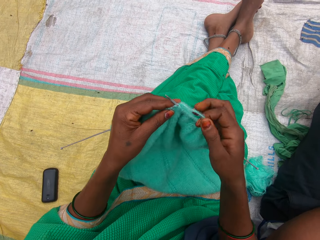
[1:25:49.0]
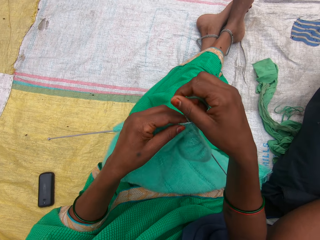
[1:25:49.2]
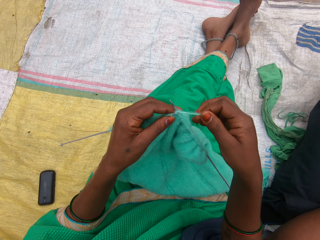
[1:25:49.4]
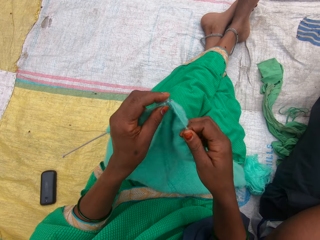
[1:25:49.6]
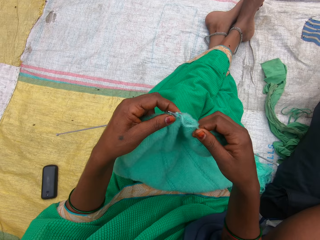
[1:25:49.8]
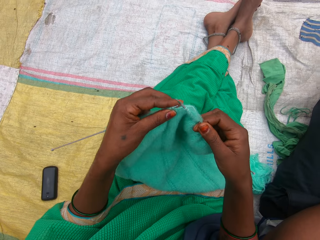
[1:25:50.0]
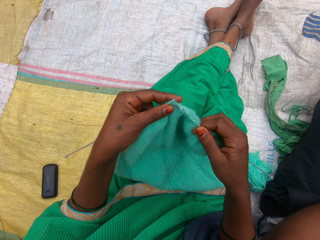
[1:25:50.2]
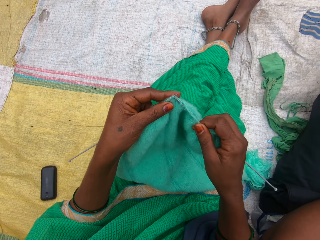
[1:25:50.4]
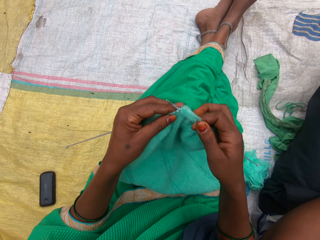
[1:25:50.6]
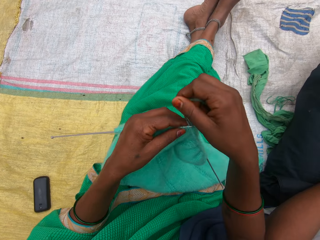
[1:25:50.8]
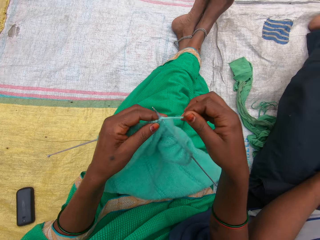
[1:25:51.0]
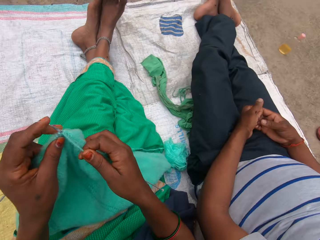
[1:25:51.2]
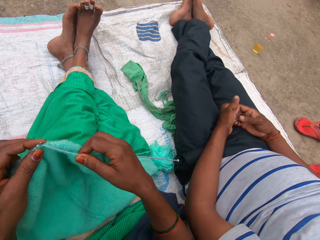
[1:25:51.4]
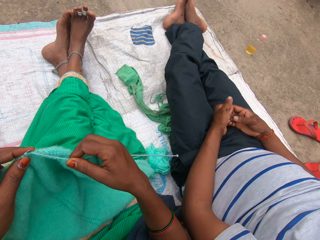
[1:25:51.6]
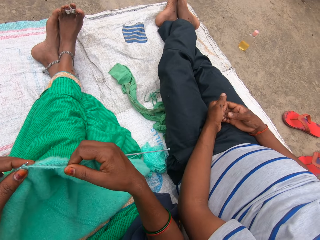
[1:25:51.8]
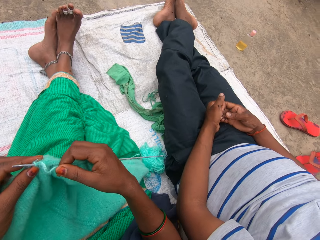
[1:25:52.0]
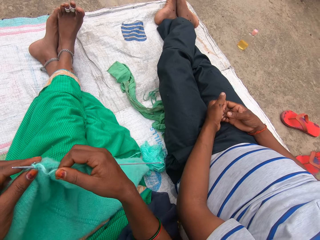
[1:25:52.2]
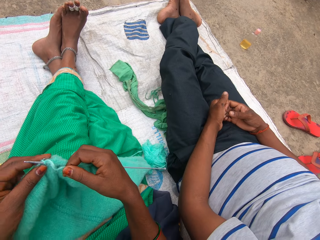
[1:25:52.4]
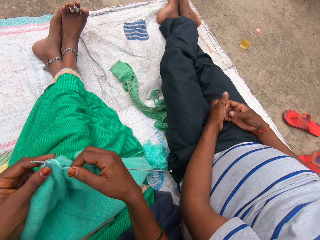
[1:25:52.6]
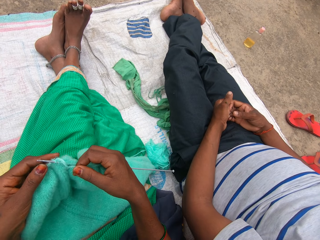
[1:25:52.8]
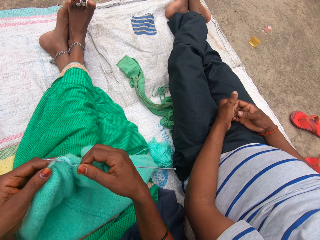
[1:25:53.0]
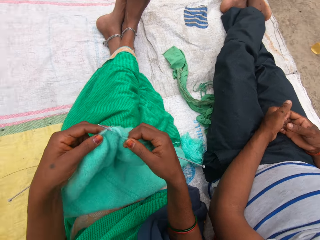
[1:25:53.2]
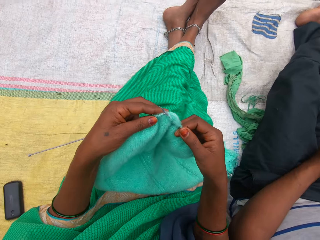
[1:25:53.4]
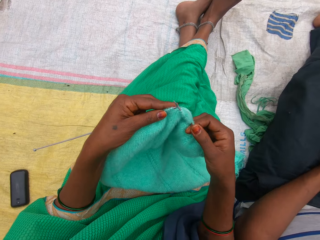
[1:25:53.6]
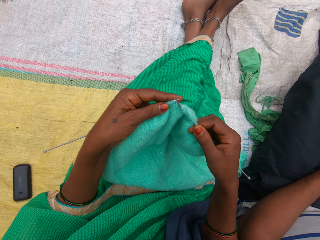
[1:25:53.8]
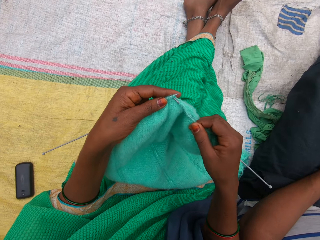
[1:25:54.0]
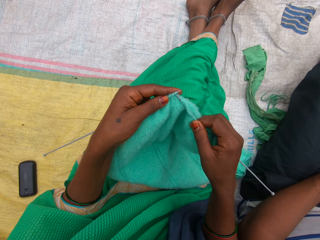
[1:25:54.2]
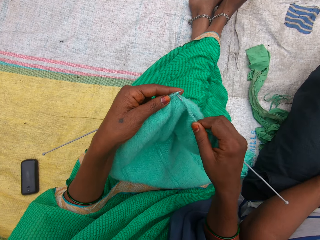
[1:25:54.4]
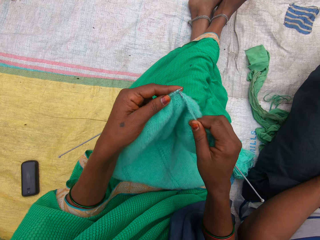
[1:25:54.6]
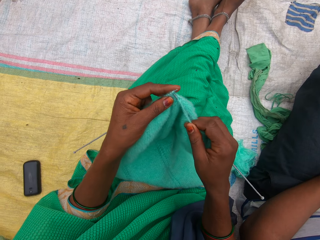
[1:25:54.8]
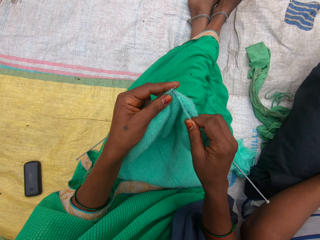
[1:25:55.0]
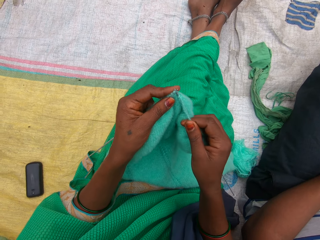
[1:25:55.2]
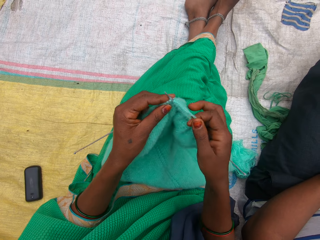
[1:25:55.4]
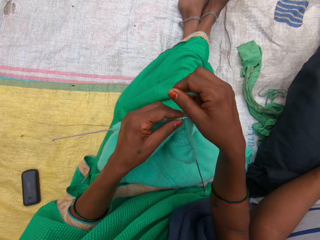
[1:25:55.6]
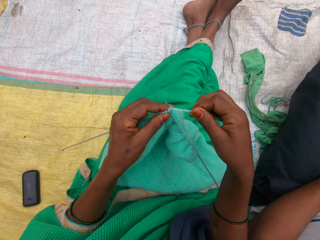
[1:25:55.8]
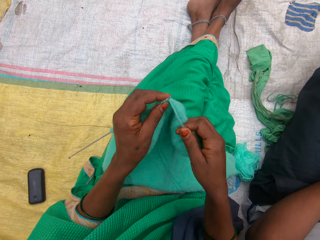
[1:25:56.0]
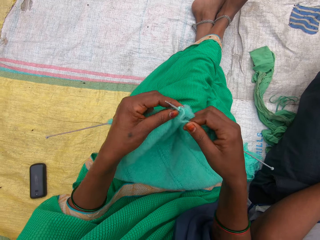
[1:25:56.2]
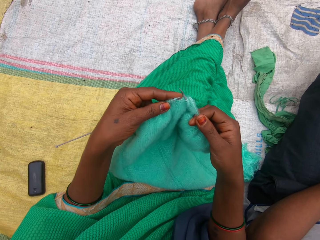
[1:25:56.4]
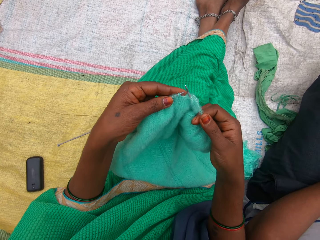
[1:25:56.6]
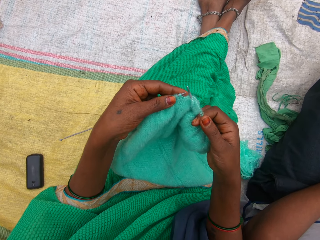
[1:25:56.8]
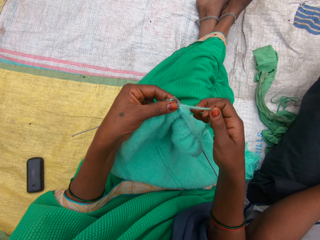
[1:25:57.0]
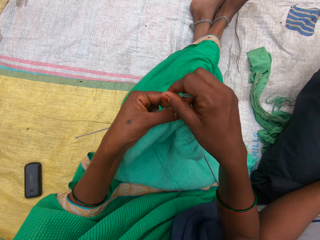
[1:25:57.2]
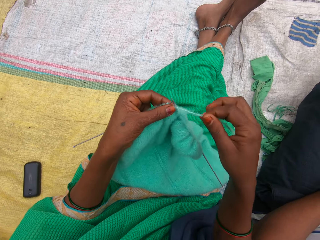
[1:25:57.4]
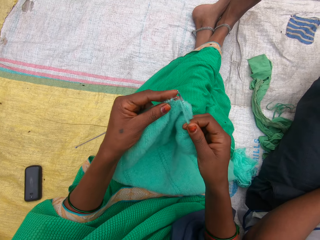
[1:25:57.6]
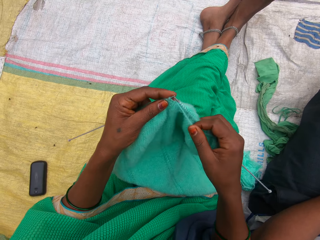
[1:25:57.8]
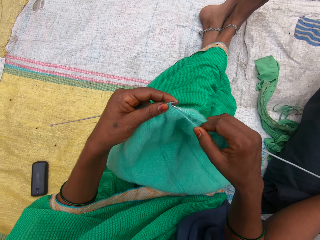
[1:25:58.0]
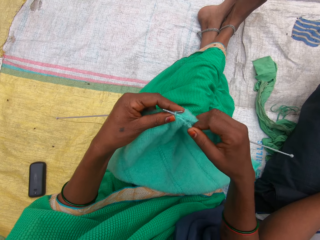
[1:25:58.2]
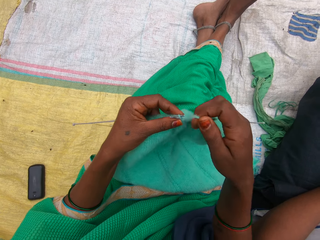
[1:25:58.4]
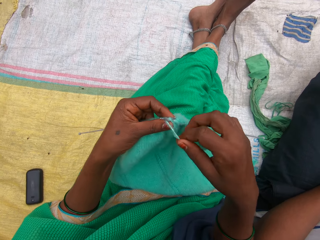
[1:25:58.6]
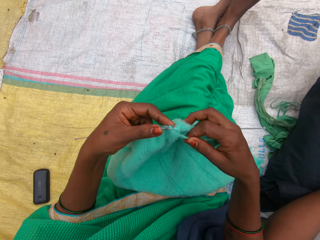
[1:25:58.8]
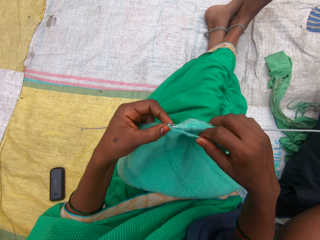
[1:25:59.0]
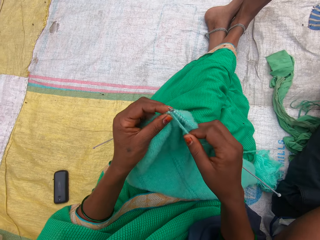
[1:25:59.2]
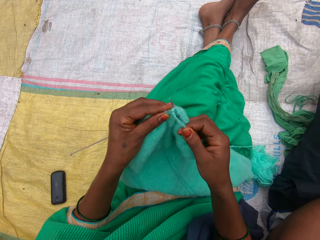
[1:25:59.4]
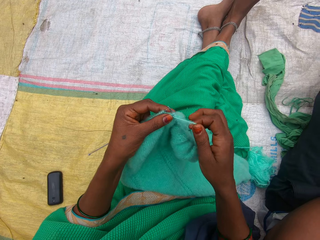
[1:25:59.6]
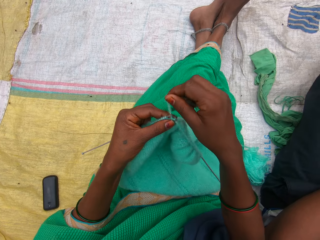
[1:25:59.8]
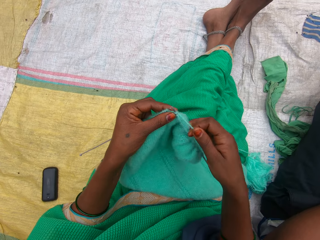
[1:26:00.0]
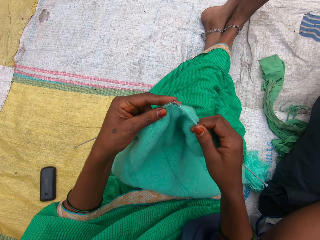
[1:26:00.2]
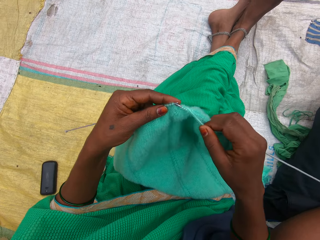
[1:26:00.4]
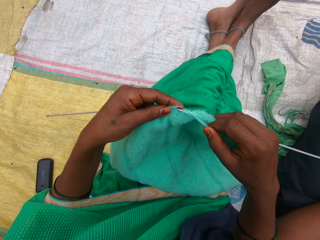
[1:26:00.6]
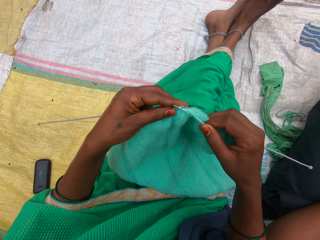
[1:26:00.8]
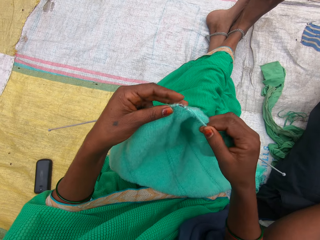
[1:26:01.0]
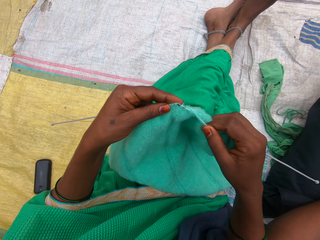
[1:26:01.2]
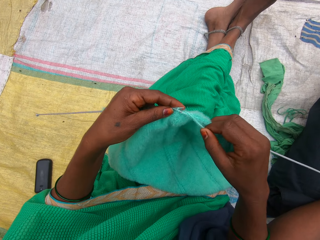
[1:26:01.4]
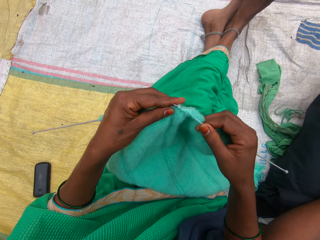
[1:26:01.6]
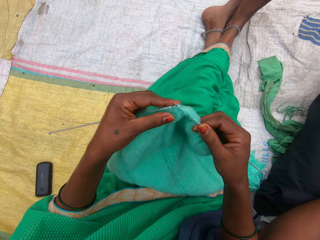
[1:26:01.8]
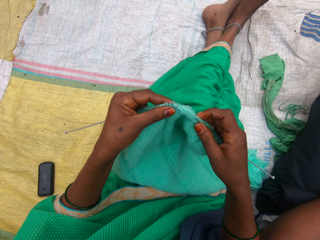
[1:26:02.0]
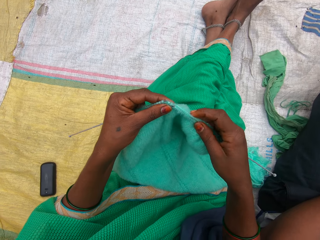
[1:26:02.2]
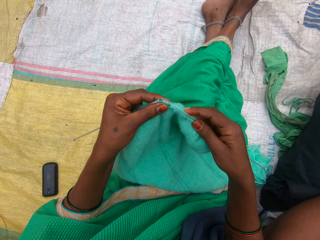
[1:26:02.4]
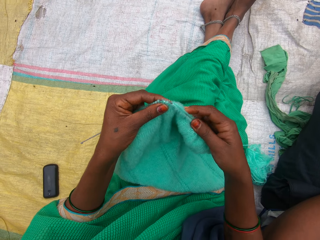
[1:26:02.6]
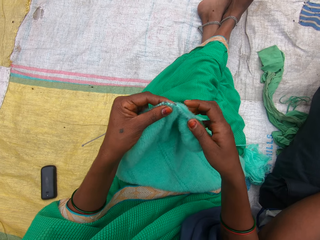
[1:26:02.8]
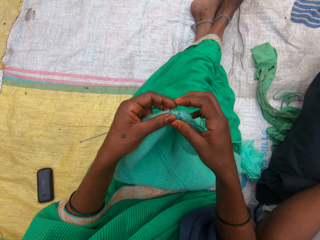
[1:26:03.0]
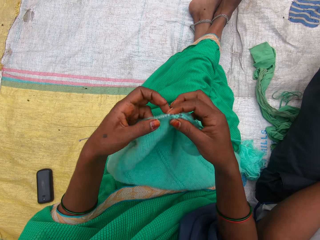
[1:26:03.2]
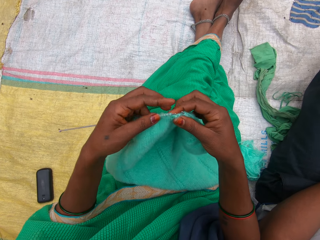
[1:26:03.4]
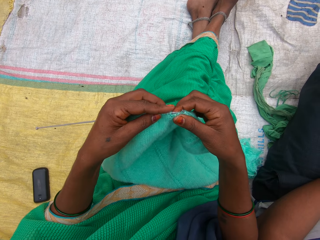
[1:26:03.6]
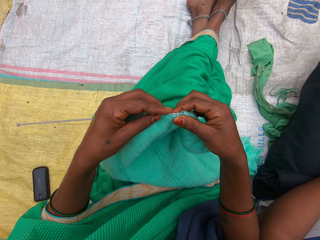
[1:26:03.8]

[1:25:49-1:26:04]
The camera wearer knits the fabric. They hold the thread. They knit the fabric.

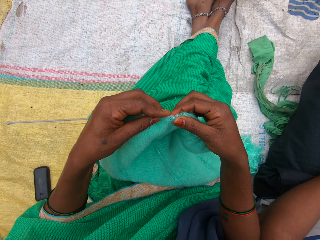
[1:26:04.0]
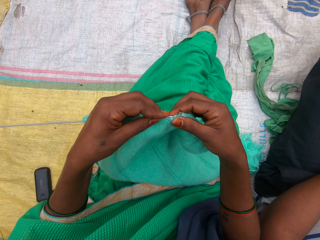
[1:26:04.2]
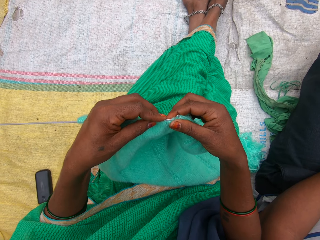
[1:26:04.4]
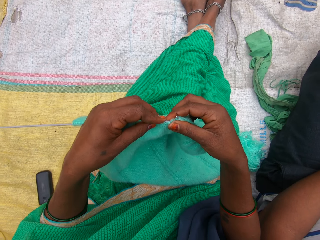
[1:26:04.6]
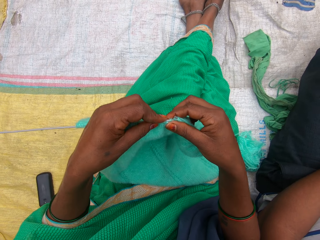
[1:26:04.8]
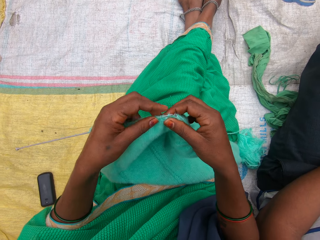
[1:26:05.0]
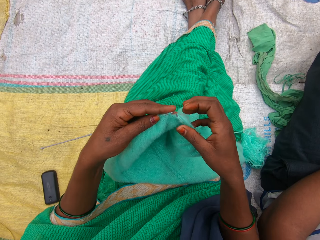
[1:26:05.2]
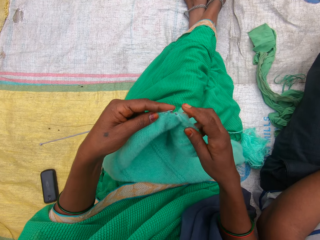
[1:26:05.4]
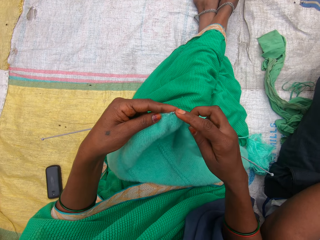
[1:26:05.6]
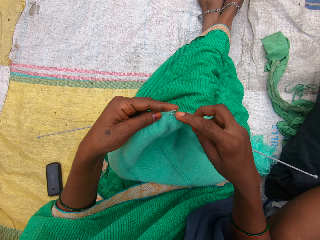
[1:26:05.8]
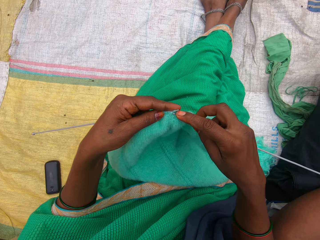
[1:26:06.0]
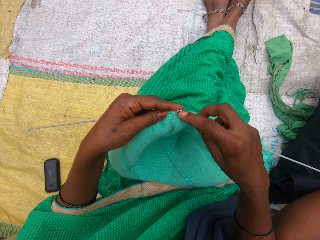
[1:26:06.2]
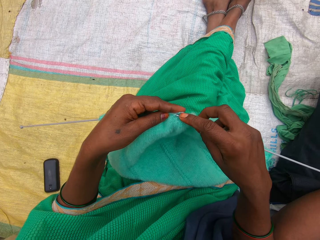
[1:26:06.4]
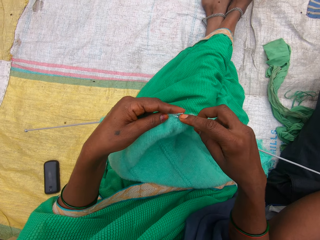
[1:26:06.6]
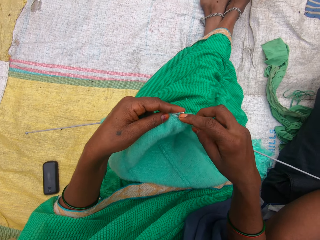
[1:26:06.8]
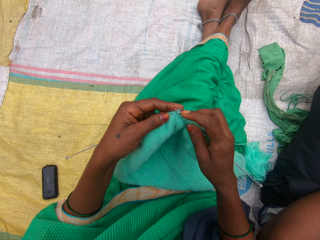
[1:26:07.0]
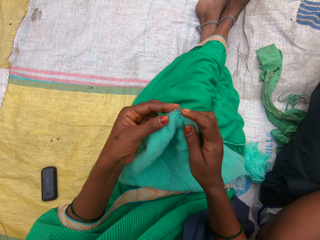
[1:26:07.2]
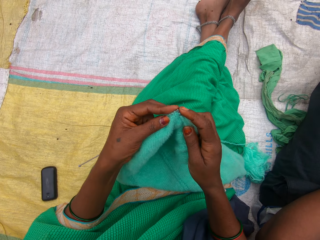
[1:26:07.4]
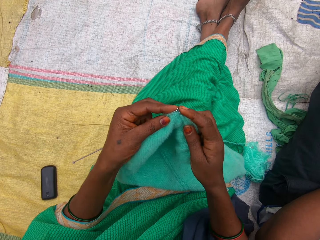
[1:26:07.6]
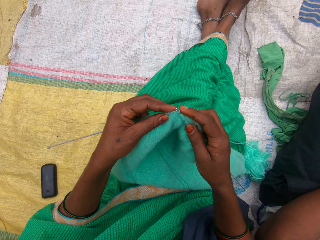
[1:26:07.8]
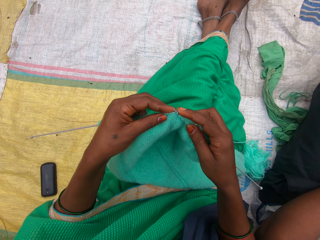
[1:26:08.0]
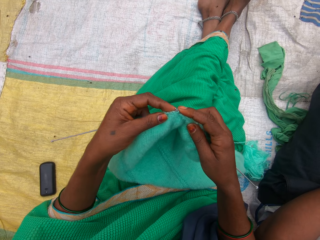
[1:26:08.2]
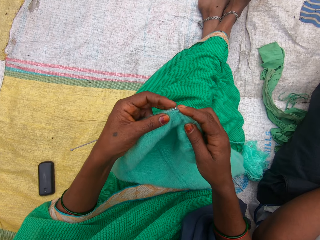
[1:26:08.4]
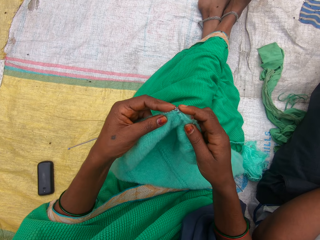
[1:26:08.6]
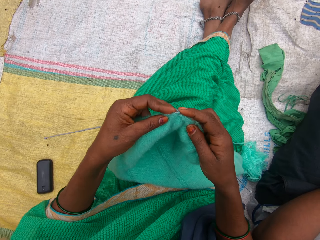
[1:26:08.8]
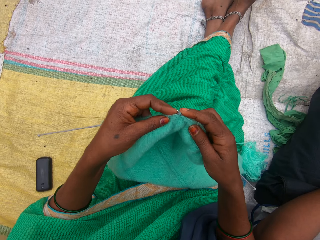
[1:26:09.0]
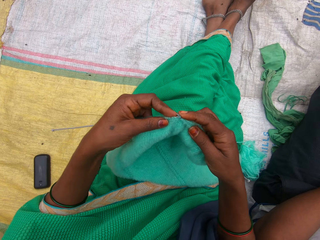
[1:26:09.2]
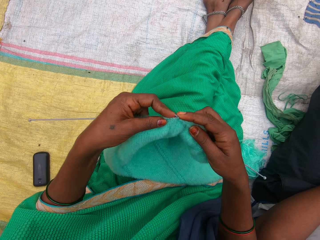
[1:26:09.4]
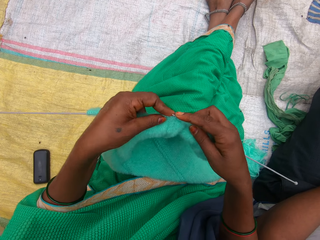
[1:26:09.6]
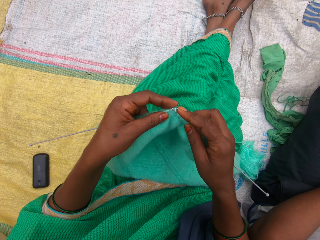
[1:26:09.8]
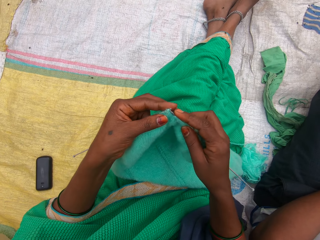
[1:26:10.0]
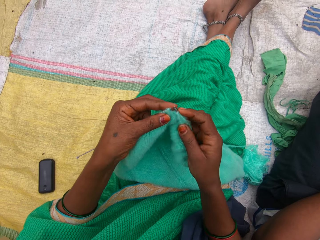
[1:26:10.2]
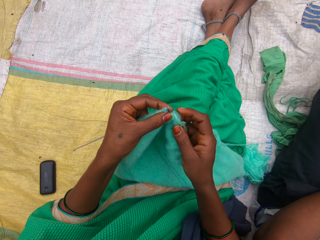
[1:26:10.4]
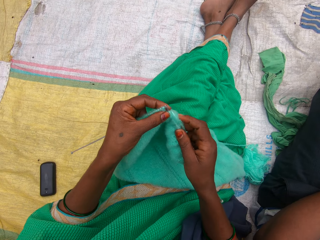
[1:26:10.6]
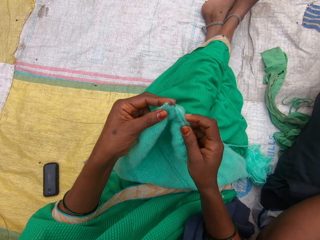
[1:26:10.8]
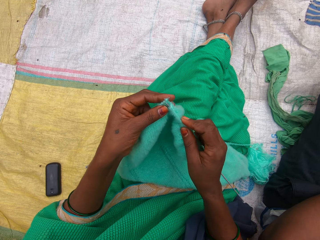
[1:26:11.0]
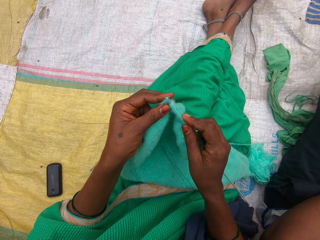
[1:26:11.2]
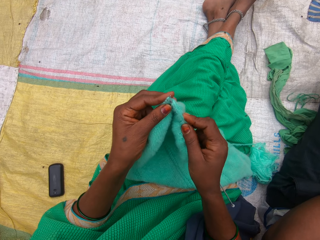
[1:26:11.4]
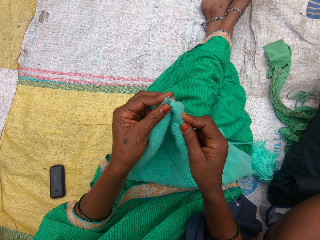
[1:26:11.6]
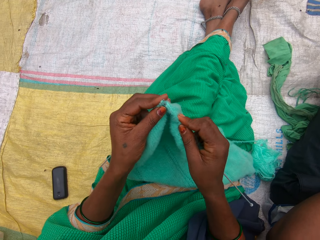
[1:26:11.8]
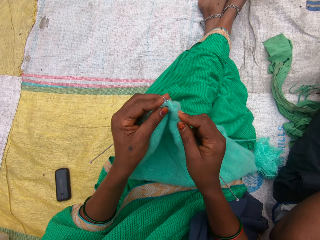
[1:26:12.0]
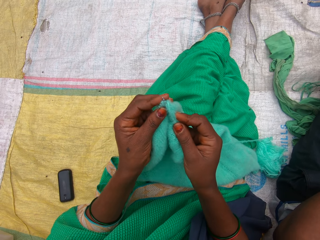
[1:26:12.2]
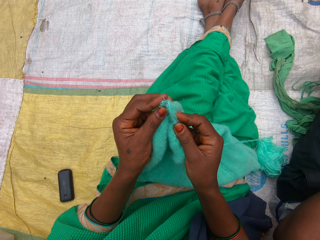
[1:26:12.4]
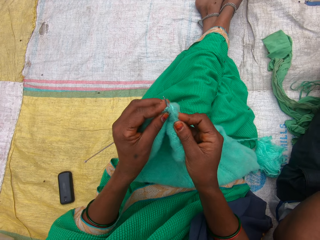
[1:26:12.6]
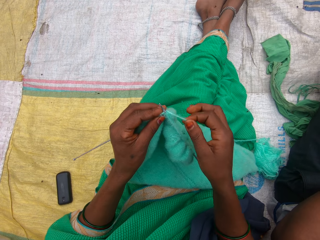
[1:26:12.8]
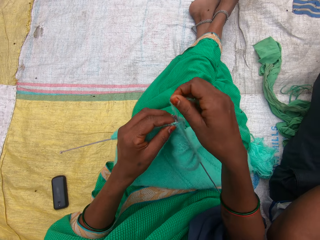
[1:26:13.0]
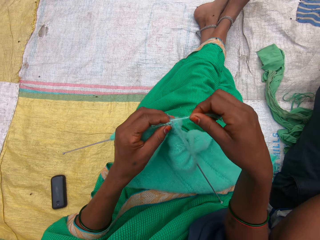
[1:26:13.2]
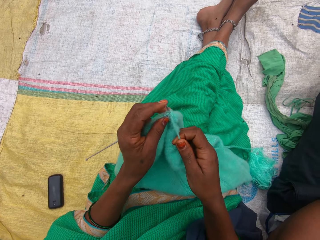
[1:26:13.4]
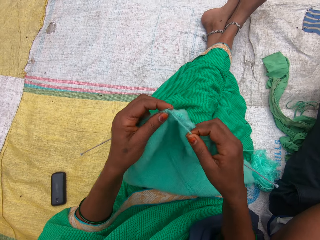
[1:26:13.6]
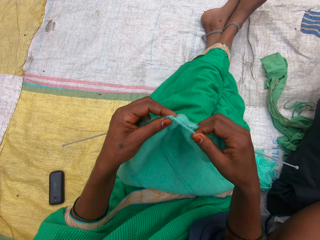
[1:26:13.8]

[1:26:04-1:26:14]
The camera wearer knits the fabric.
